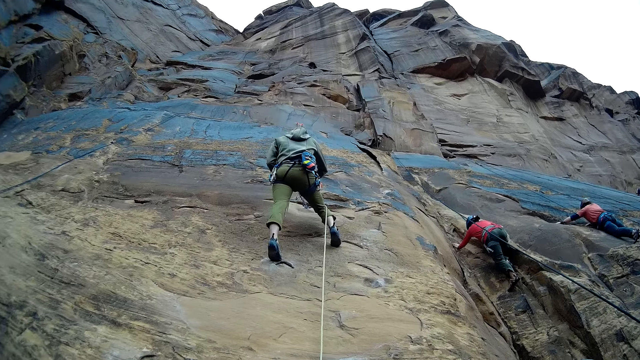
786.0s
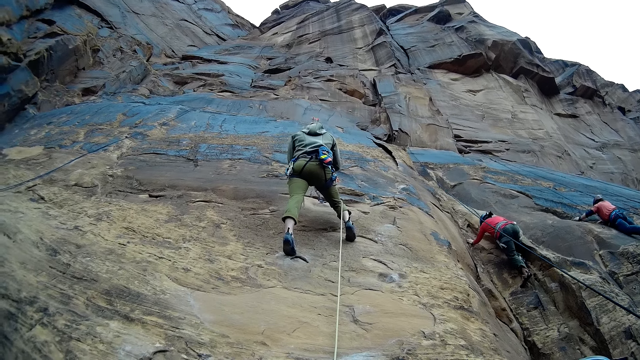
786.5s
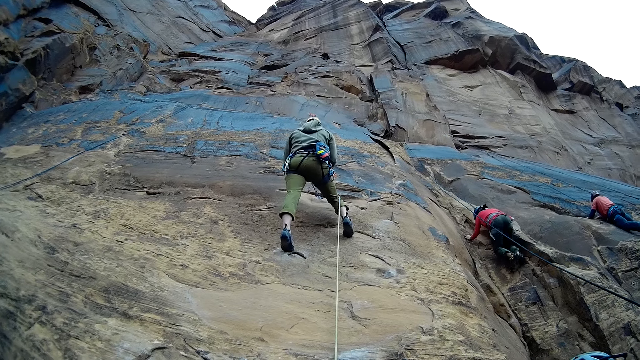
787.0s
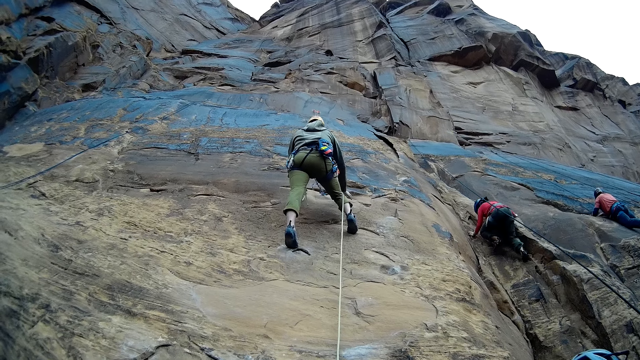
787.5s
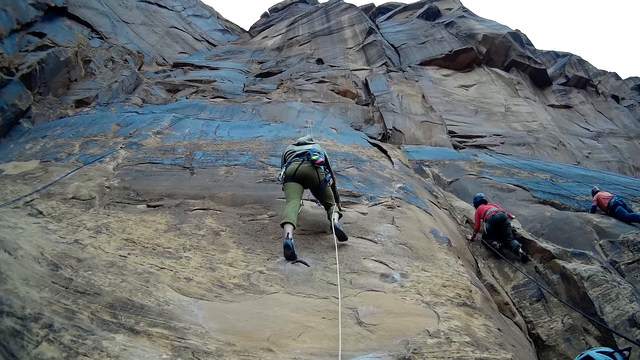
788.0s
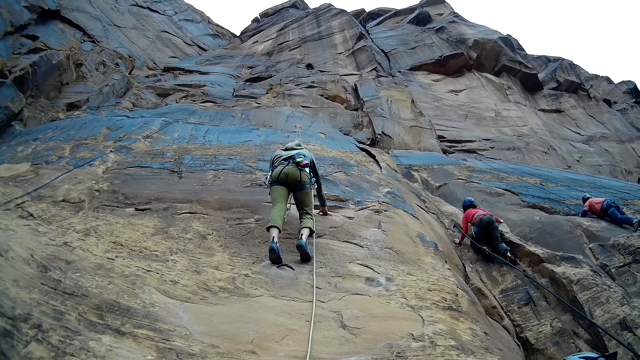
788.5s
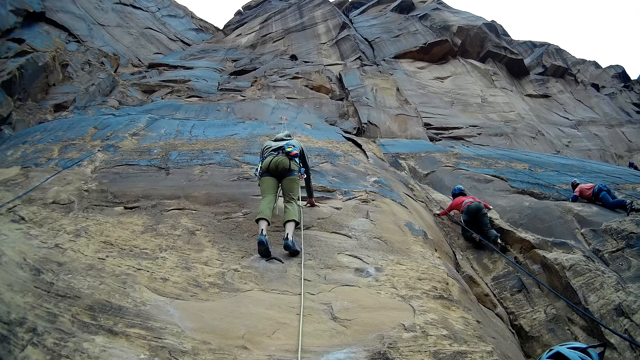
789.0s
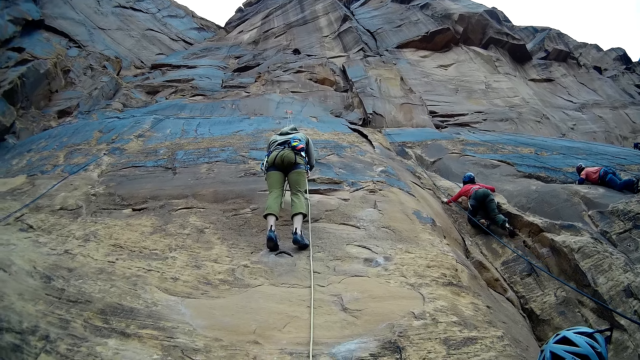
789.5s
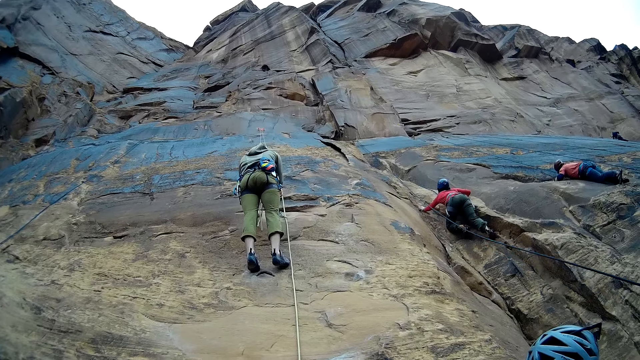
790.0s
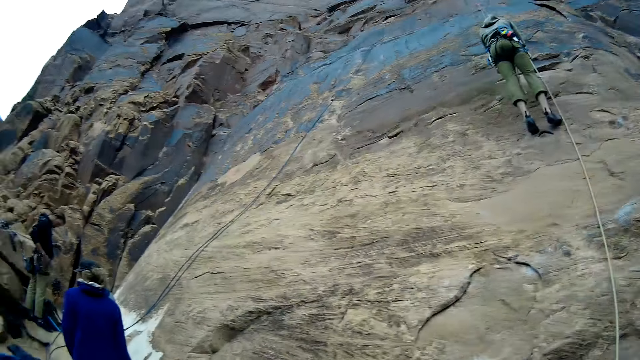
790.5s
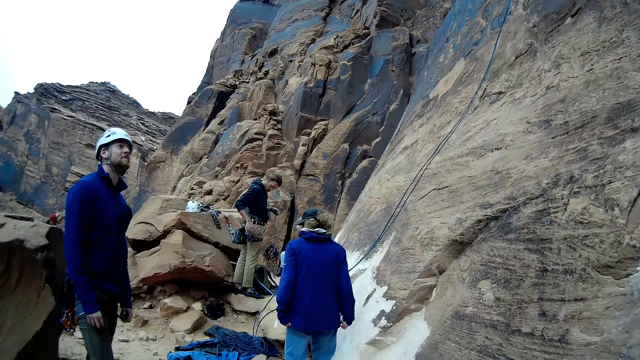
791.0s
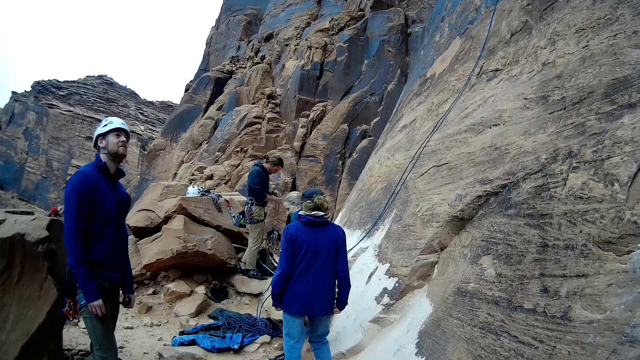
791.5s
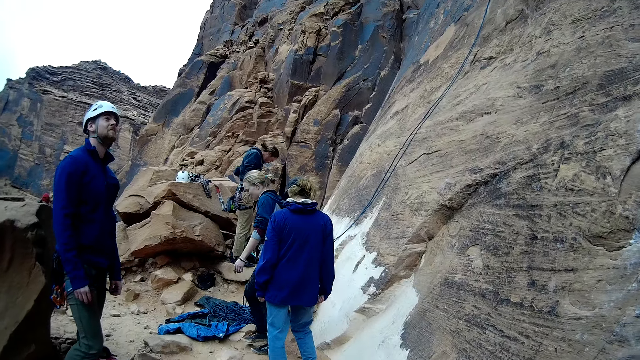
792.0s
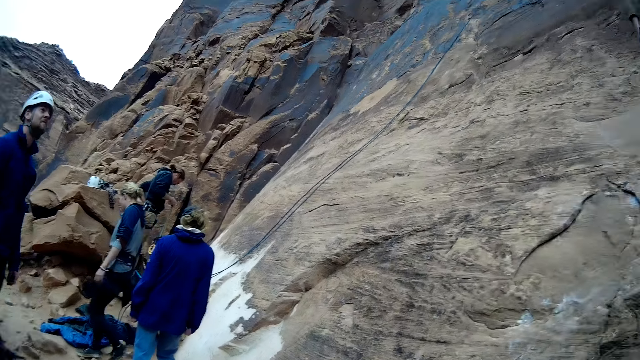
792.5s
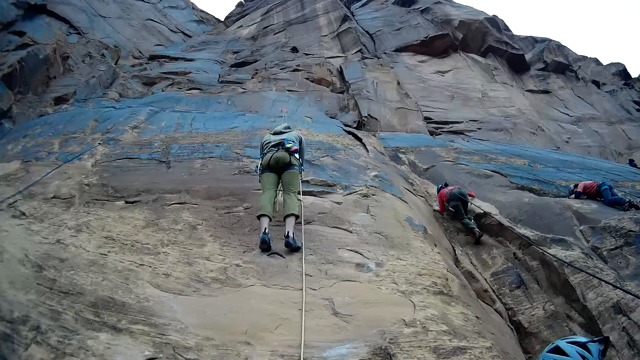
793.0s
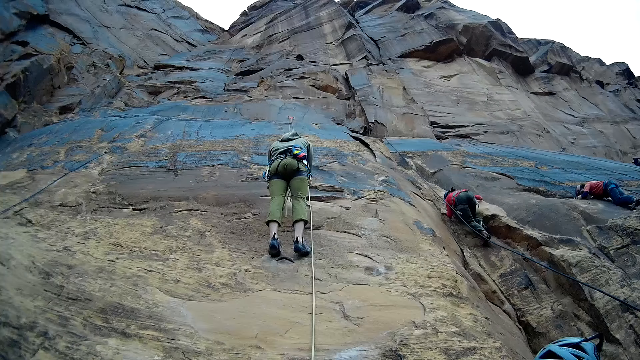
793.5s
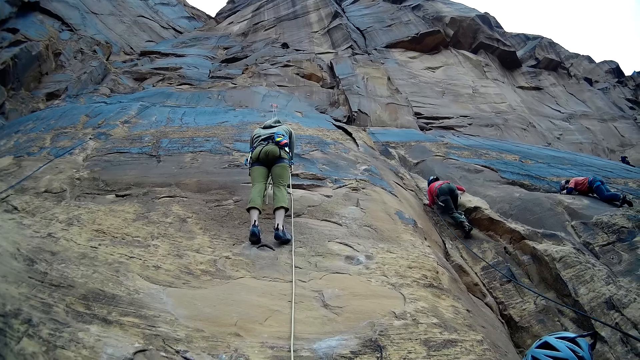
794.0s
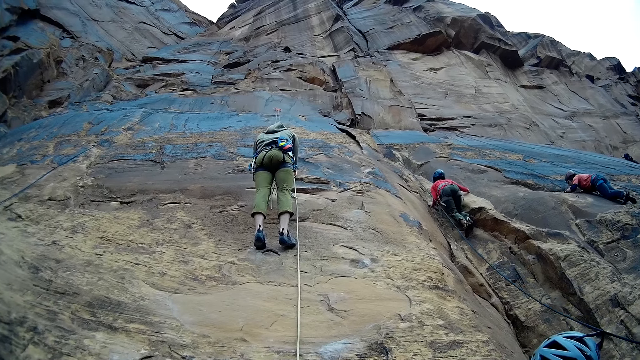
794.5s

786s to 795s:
A man places his hands on the rock. A woman climbs the rock. The camera wearer looks around. Another woman walks forward. The camera wearer looks around again.

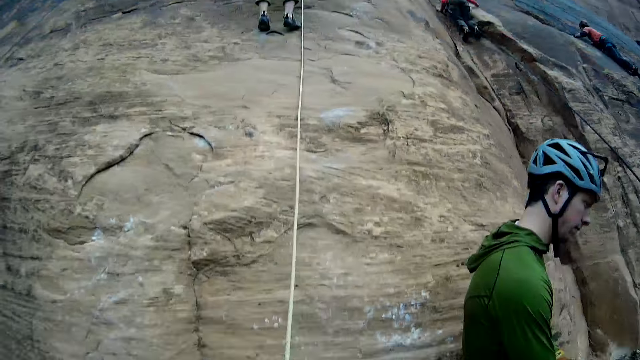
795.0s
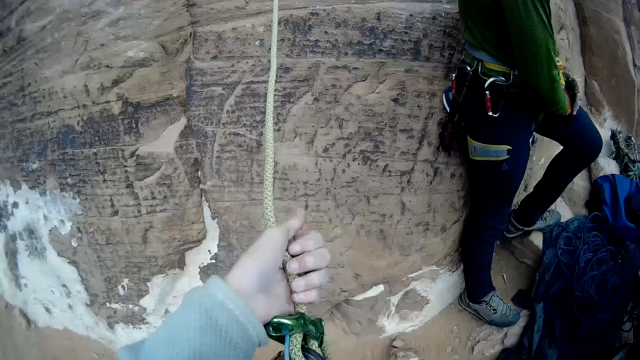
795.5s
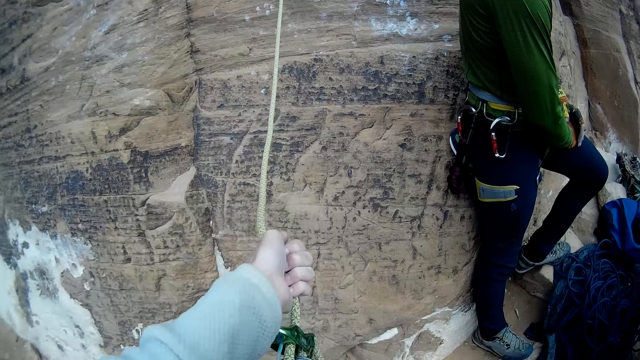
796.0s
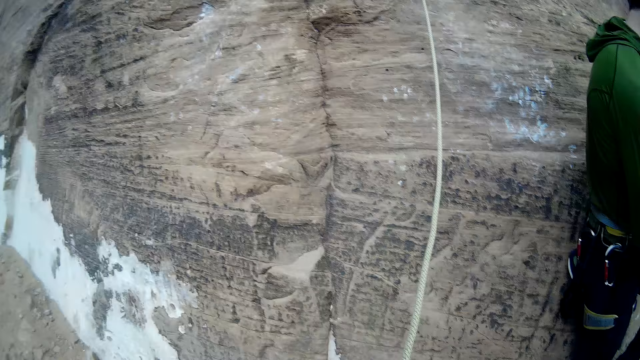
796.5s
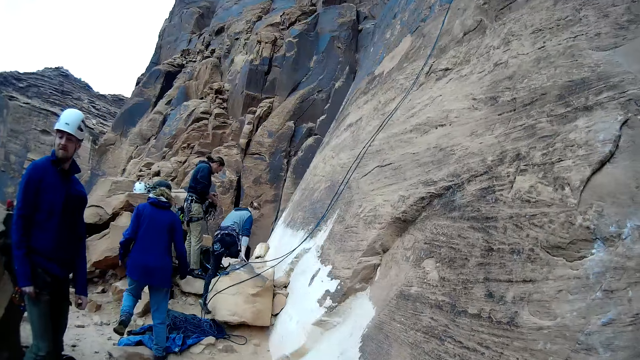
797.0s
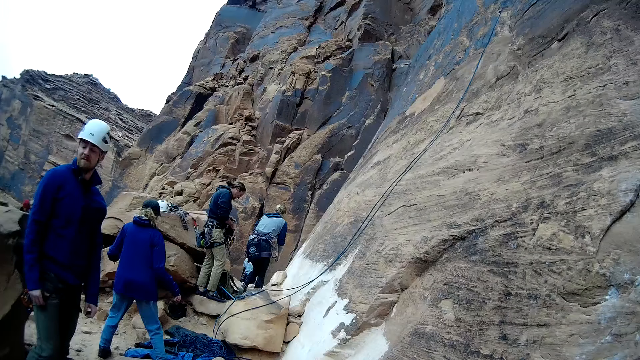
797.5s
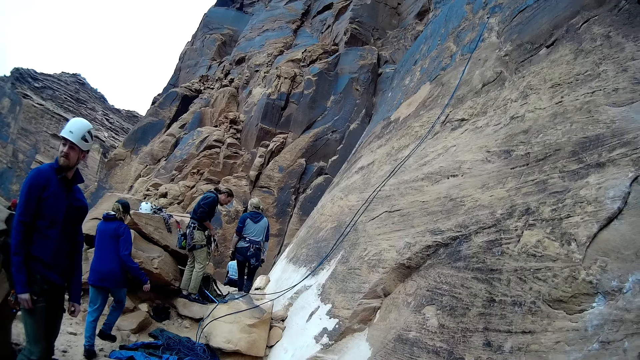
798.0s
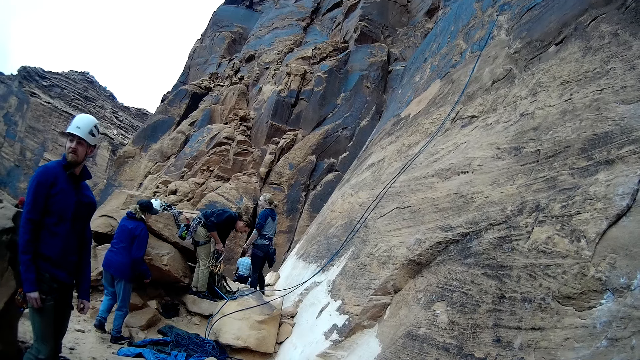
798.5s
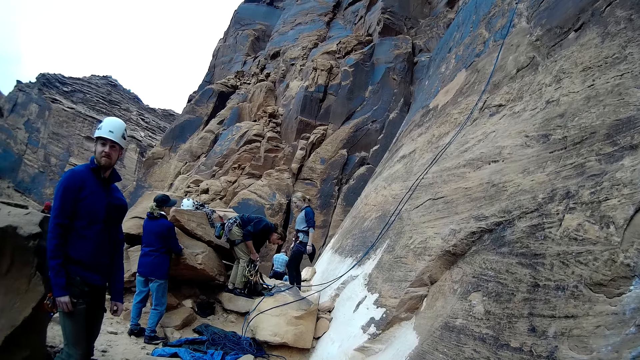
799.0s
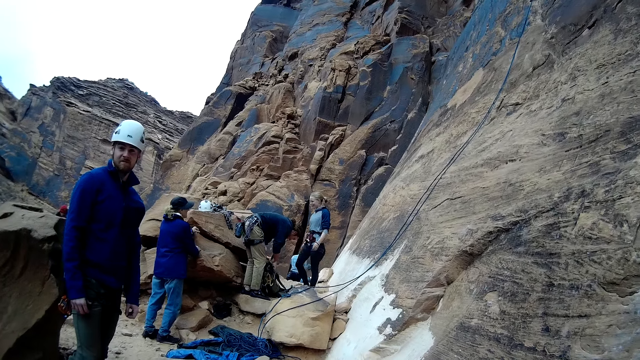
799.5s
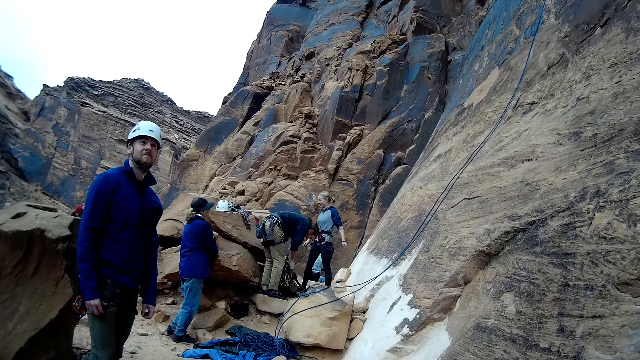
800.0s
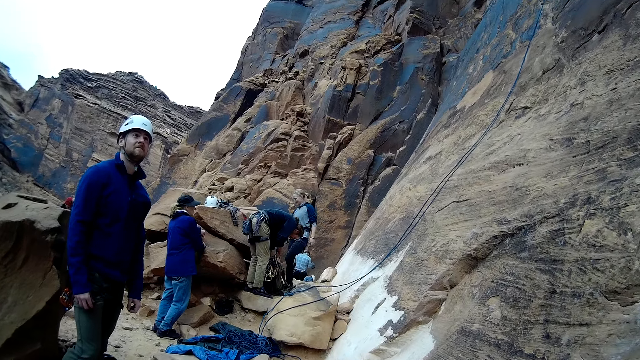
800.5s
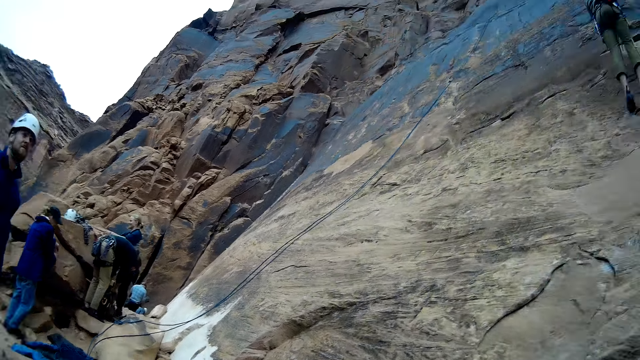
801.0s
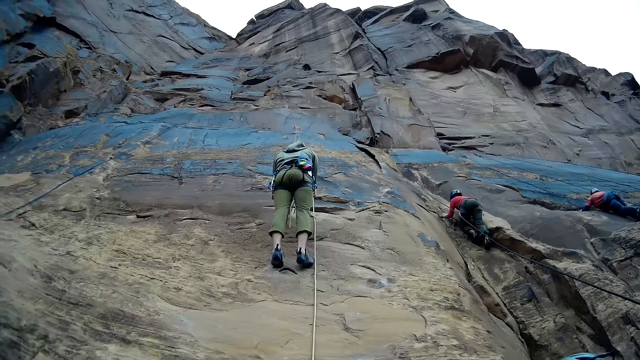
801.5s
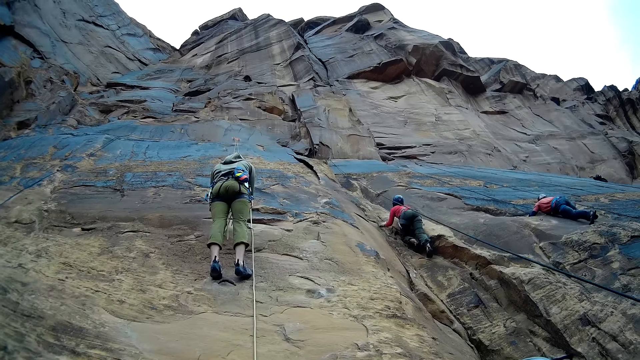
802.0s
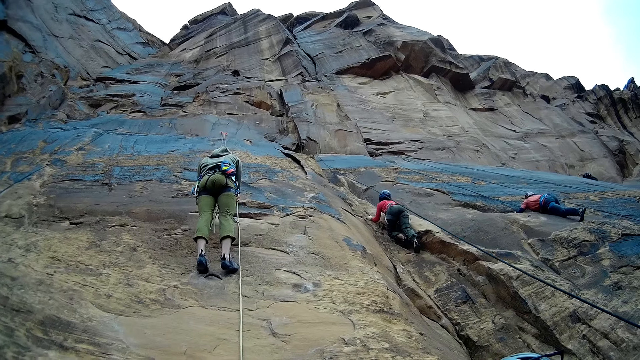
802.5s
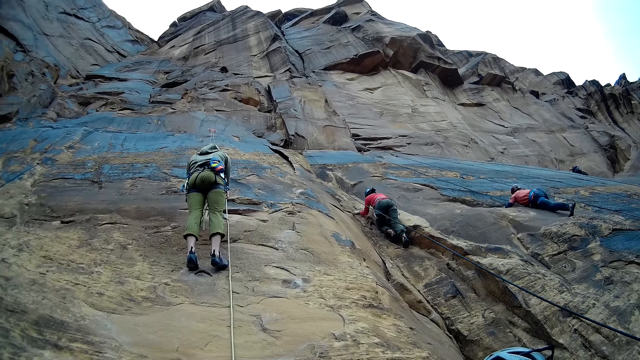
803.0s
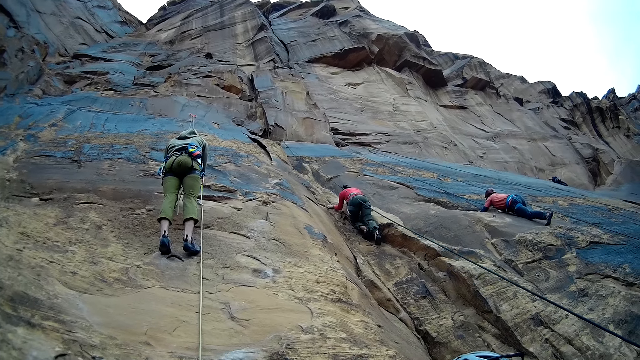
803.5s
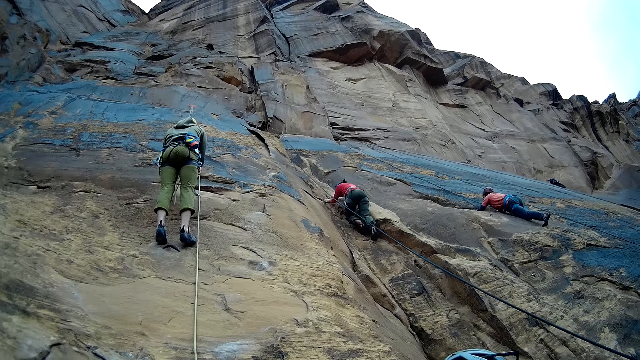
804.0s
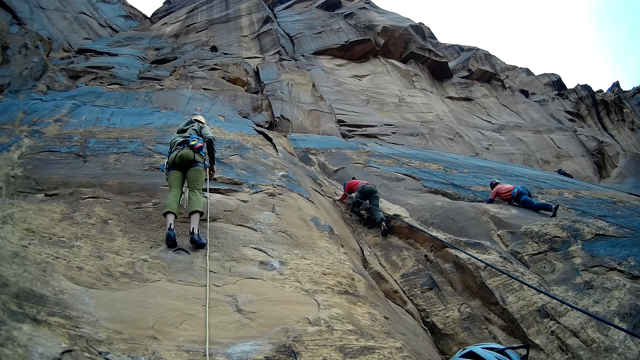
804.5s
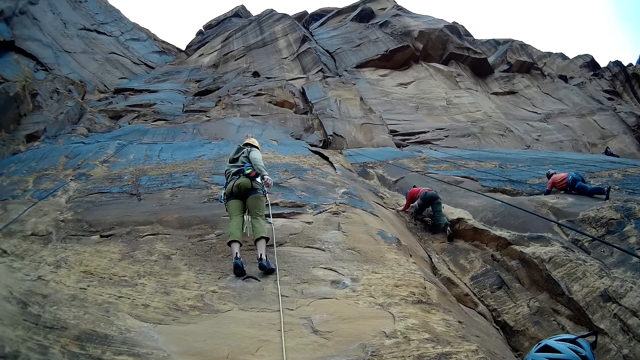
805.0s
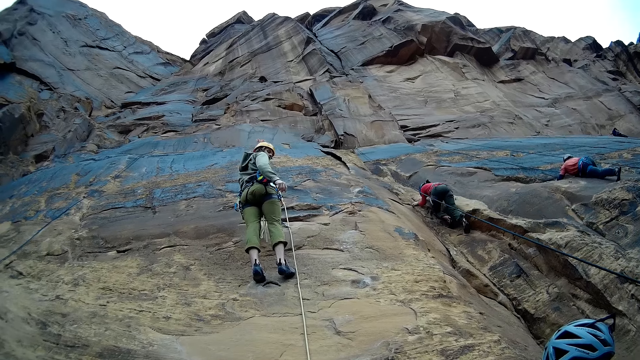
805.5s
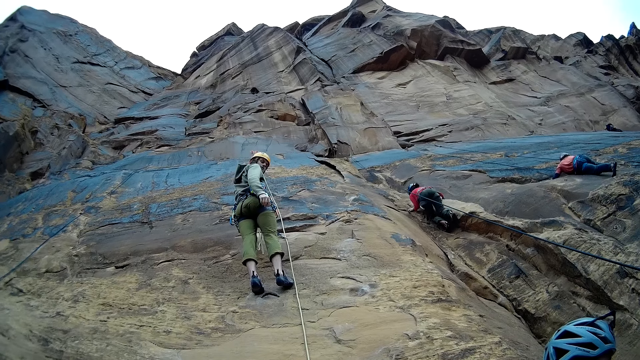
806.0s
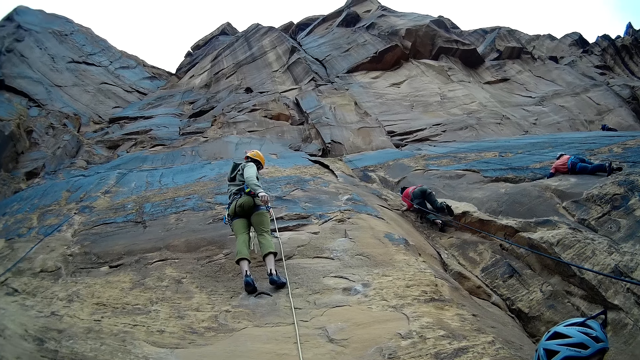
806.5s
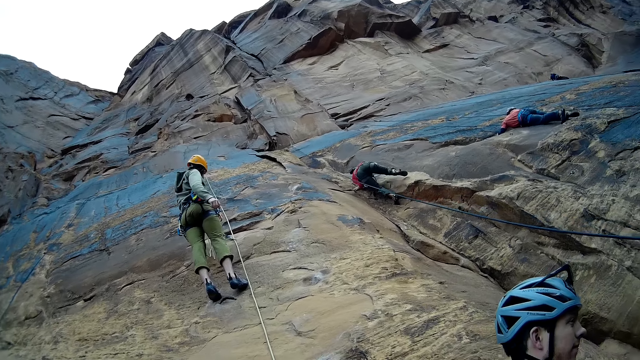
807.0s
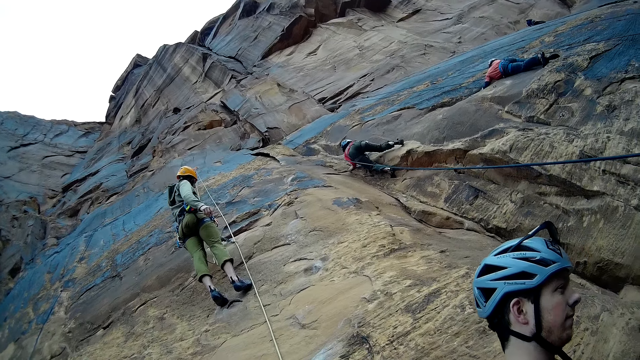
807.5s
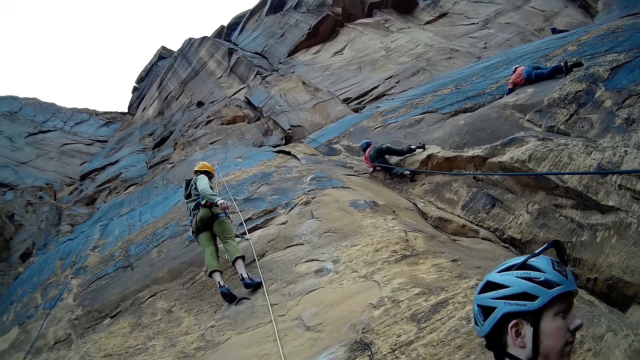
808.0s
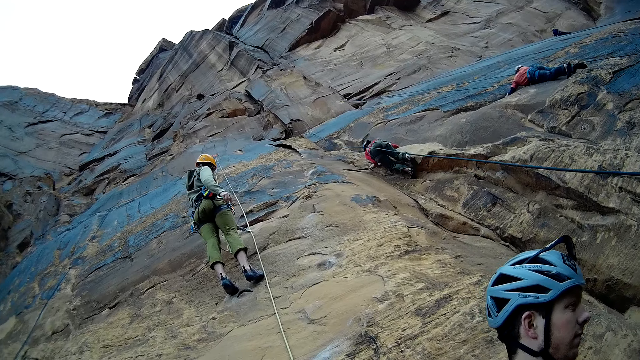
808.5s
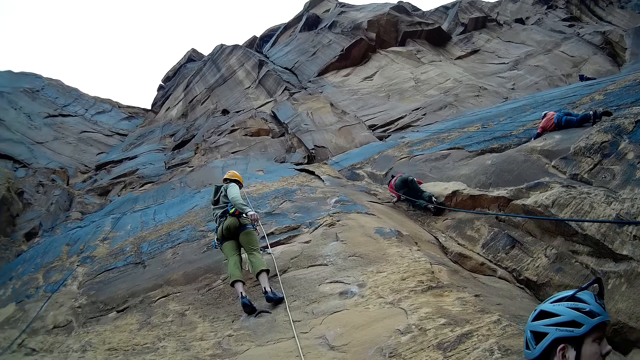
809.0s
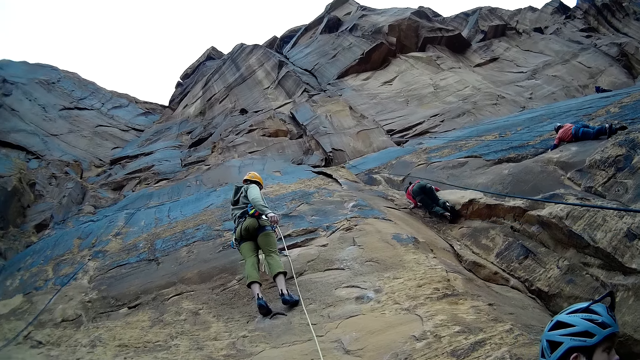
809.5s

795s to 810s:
A woman moves her left leg. The camera wearer adjusts the long straight dynamic rope with his left hand. He holds the climbing rope. Another woman walks towards a man. A third woman walks forward. The third woman holds a rock. The second woman walks towards the man. The camera wearer looks around. The first woman climbs the rock. Another man looks back. The first woman climbs the rock.
